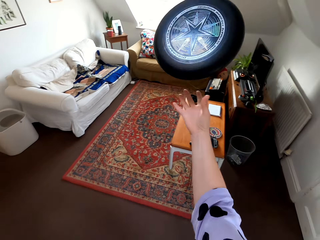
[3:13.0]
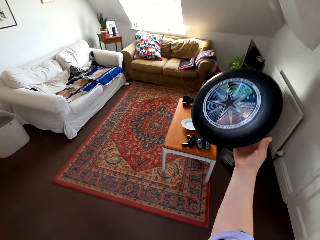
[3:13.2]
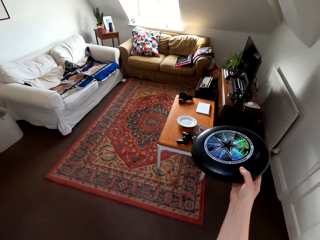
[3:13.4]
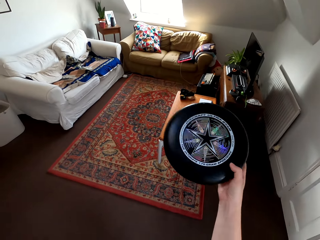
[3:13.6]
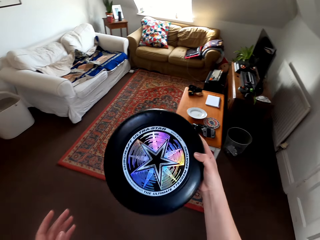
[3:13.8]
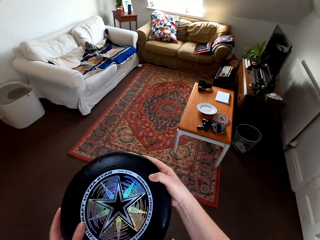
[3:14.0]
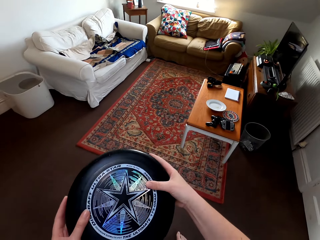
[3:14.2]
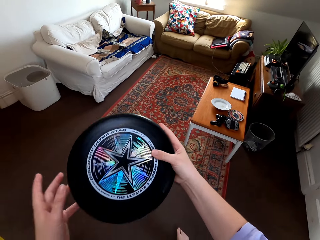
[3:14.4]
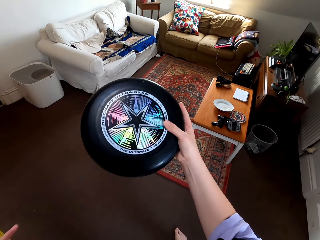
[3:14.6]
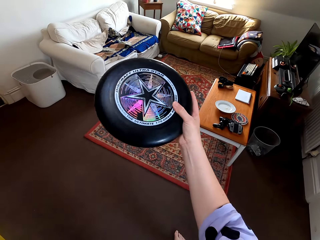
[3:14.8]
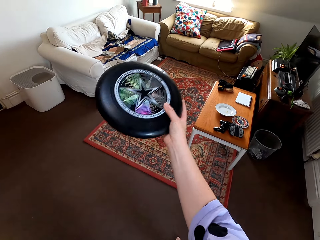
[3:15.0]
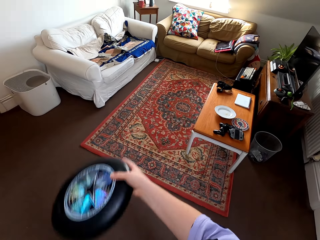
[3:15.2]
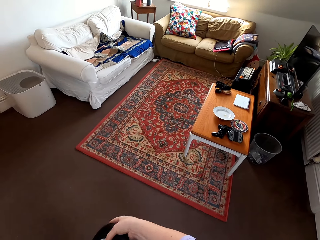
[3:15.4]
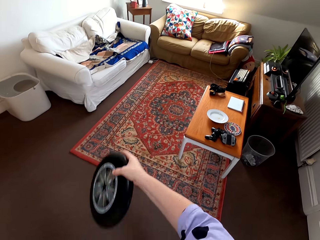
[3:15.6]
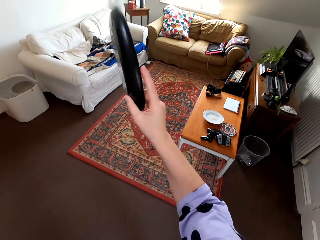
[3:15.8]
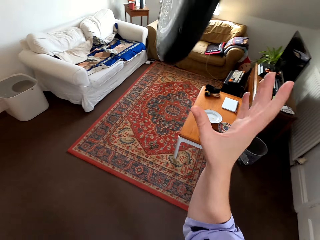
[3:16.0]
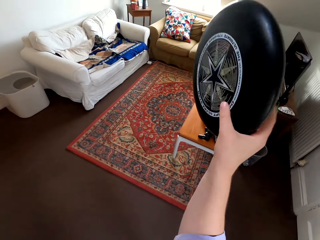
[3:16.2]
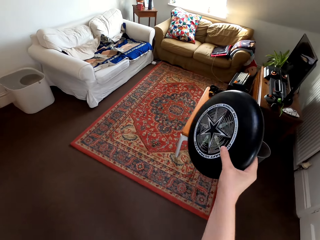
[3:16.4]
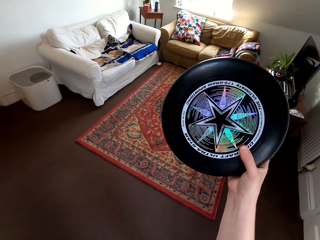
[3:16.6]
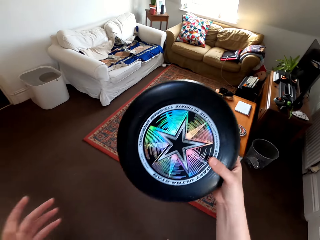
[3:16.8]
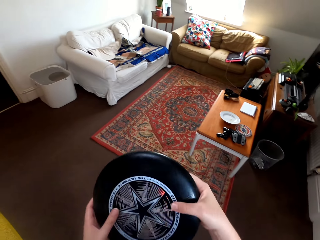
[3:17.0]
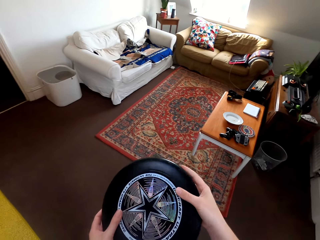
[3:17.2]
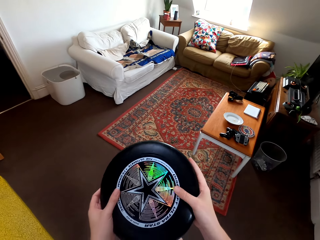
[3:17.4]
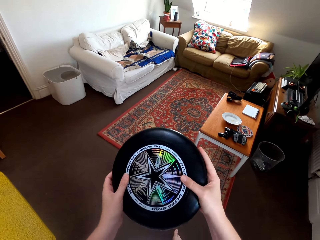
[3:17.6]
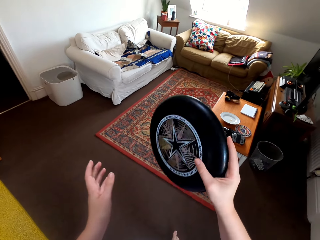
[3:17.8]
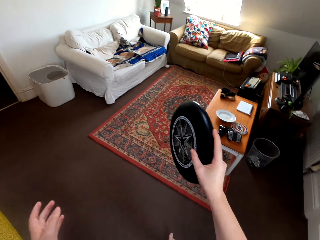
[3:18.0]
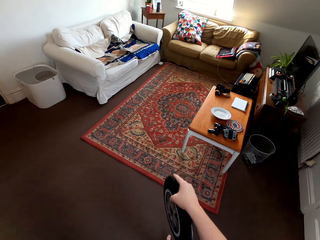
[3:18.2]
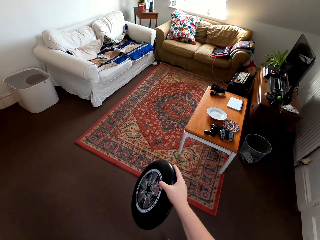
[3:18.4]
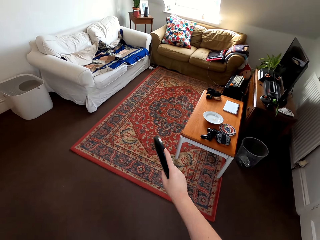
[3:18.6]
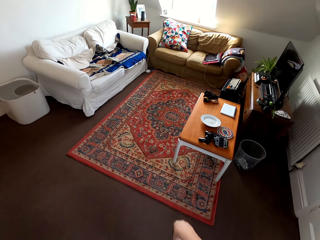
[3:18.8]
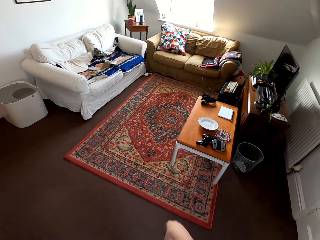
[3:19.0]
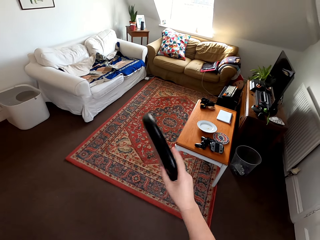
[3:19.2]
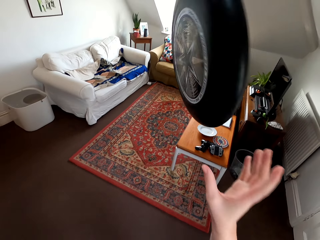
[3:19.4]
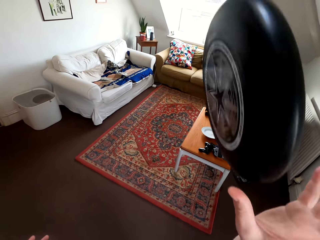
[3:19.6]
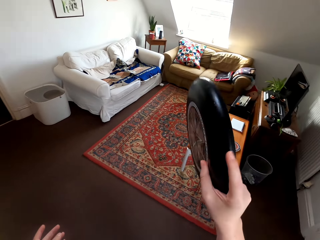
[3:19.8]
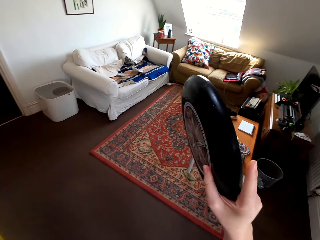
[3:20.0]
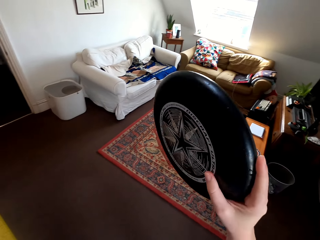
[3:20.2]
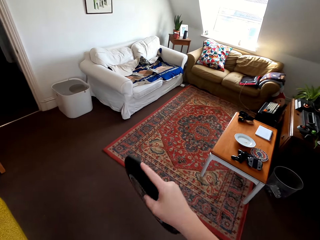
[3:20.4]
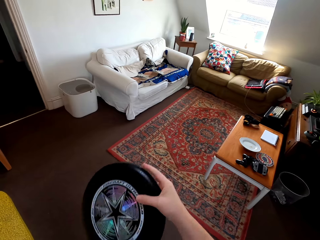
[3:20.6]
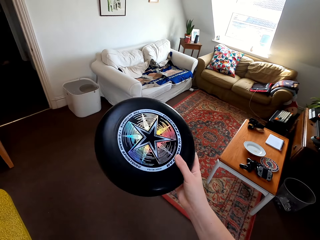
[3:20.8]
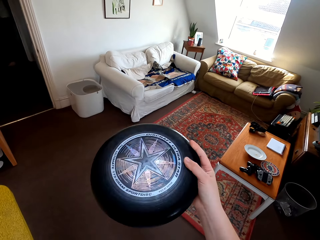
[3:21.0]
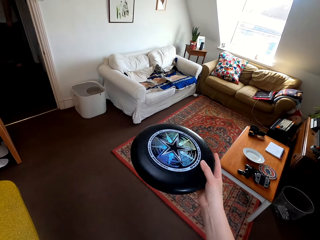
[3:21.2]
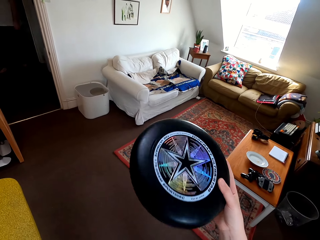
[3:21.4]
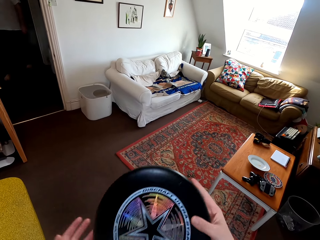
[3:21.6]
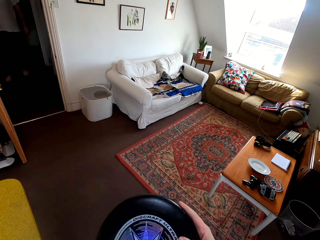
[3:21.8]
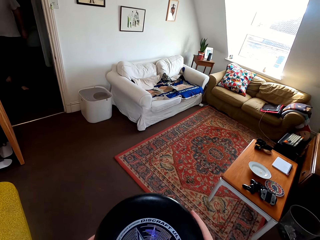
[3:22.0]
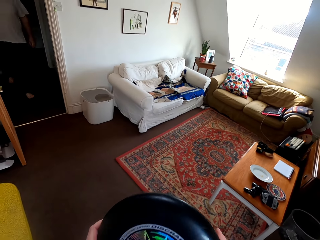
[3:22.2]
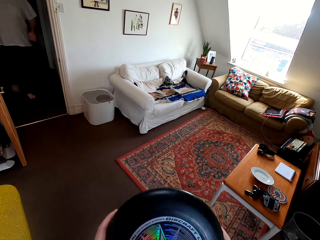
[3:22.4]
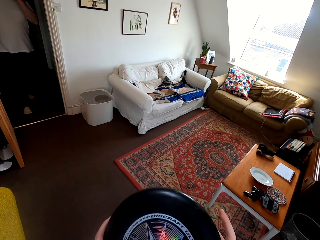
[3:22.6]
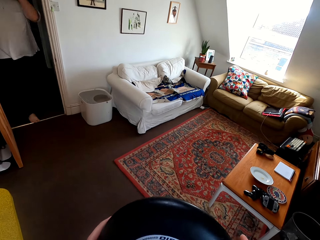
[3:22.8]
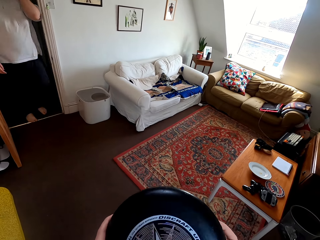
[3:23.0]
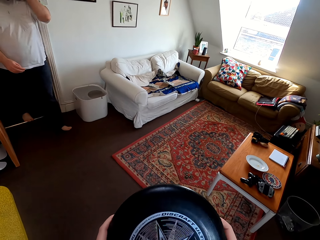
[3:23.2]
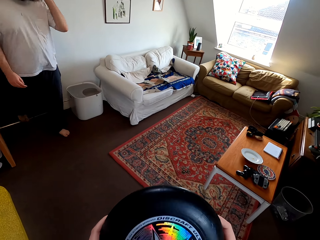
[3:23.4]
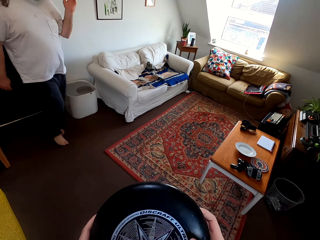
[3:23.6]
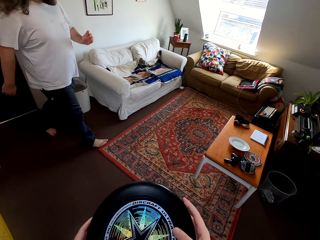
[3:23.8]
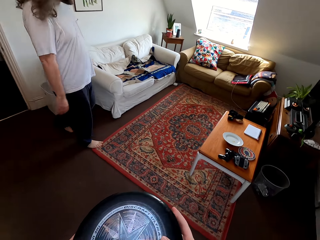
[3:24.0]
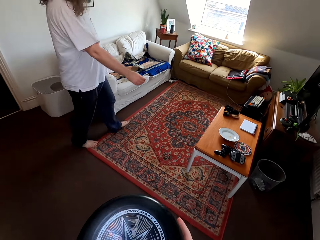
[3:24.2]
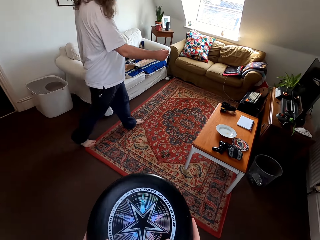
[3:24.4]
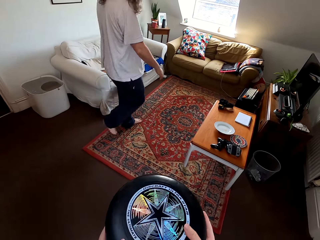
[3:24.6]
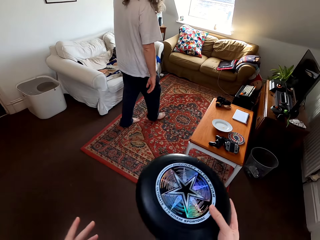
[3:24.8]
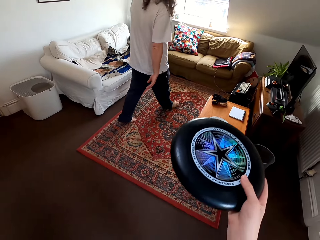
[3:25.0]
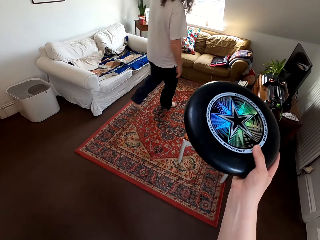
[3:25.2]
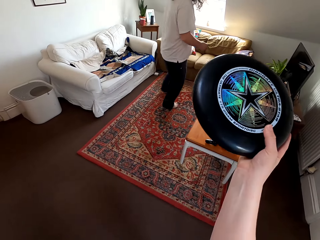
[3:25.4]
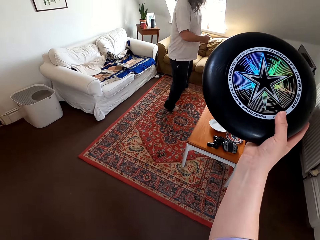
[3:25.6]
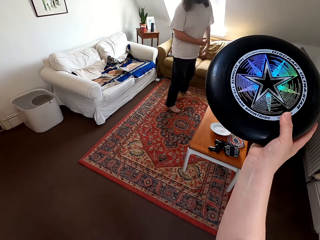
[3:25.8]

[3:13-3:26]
The camera wearer talks to a man. They play with the catch disc. They talk to the man. The man walks around. The man walks towards the chair.

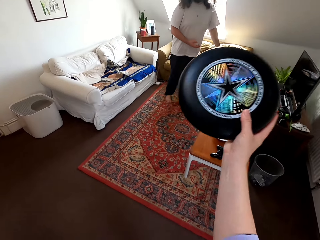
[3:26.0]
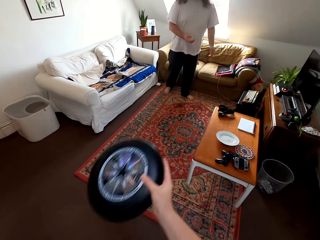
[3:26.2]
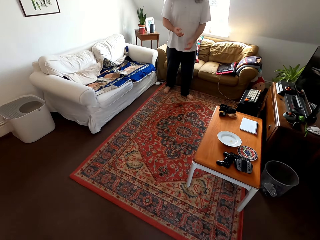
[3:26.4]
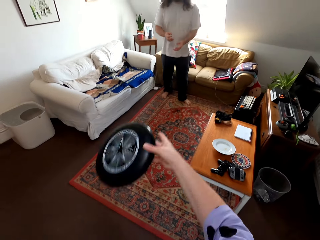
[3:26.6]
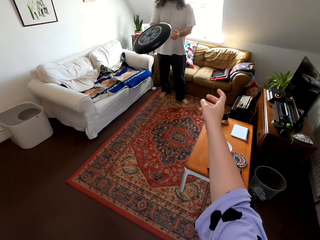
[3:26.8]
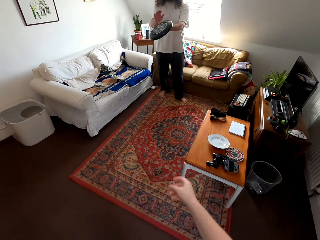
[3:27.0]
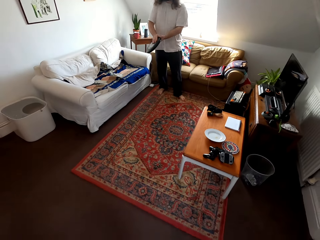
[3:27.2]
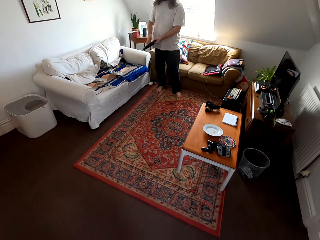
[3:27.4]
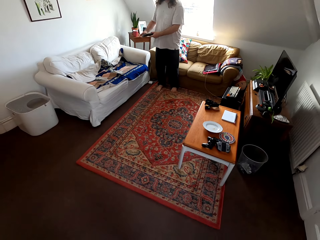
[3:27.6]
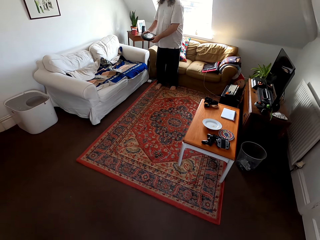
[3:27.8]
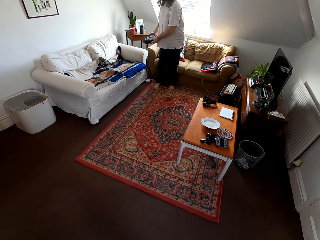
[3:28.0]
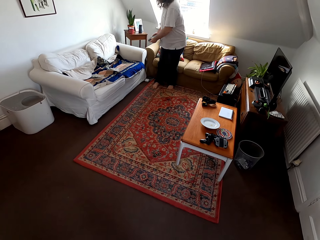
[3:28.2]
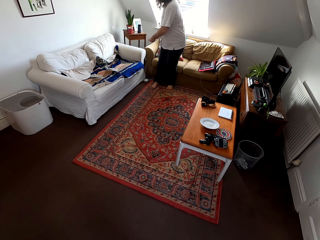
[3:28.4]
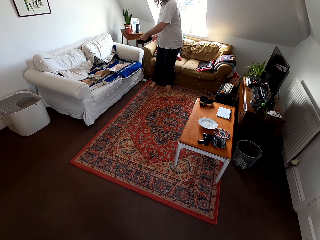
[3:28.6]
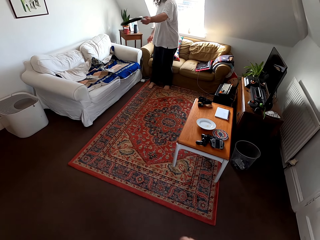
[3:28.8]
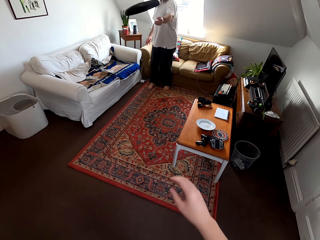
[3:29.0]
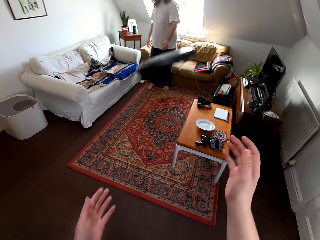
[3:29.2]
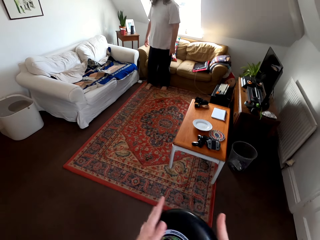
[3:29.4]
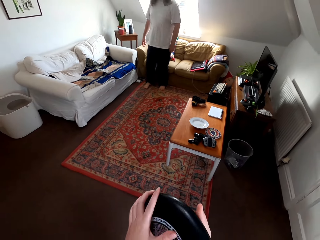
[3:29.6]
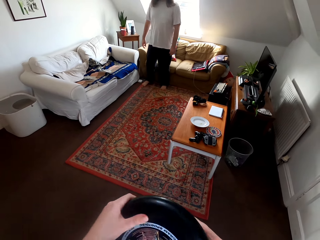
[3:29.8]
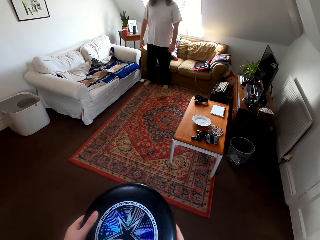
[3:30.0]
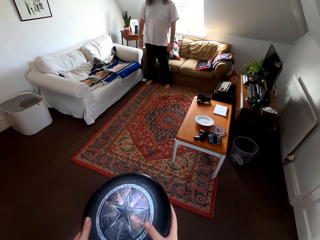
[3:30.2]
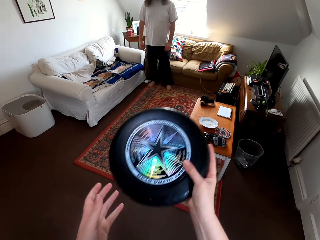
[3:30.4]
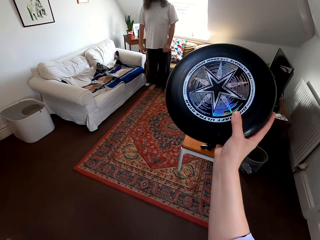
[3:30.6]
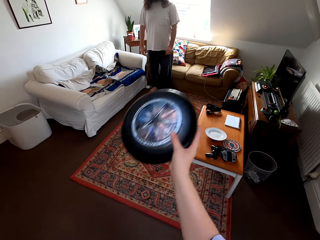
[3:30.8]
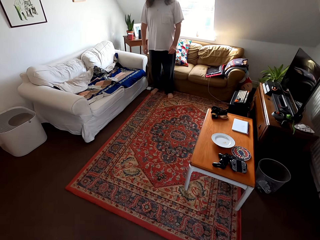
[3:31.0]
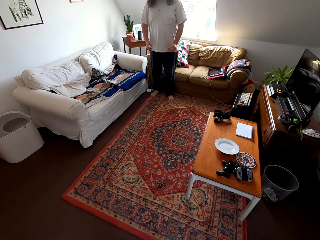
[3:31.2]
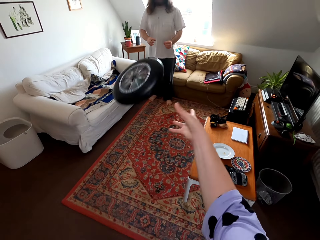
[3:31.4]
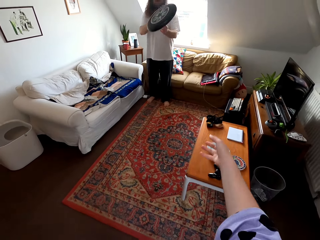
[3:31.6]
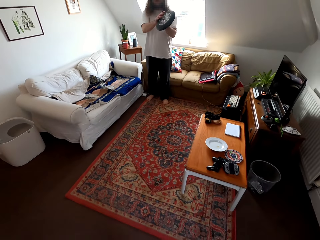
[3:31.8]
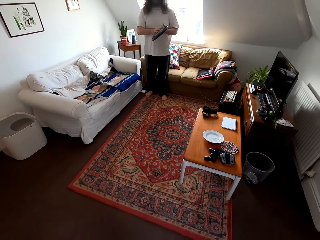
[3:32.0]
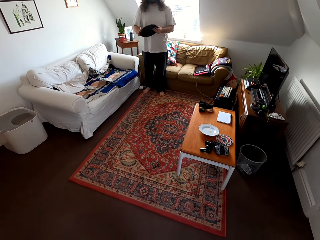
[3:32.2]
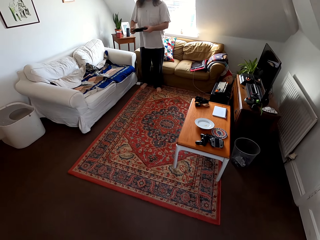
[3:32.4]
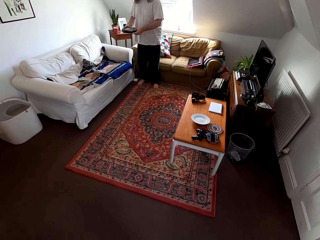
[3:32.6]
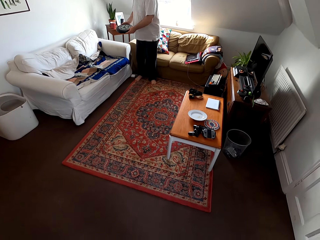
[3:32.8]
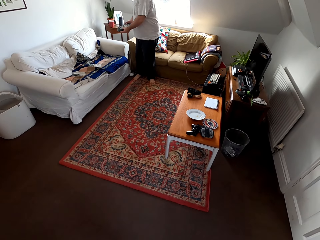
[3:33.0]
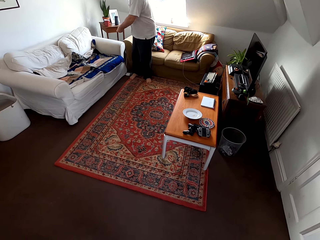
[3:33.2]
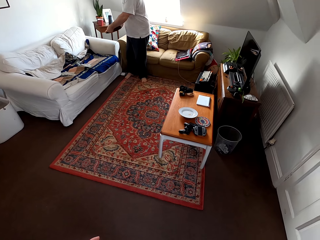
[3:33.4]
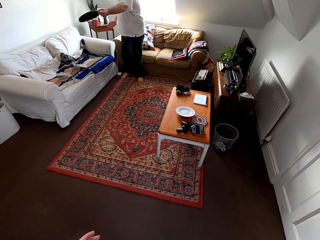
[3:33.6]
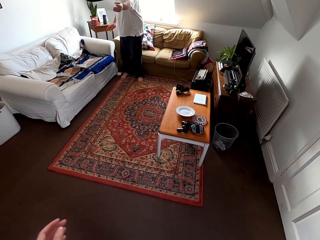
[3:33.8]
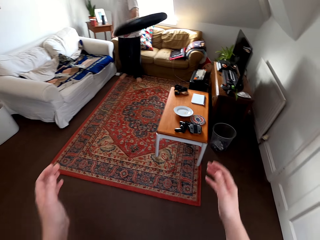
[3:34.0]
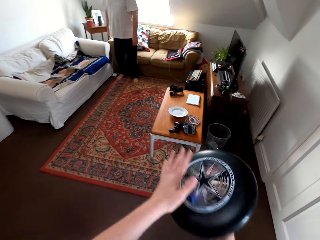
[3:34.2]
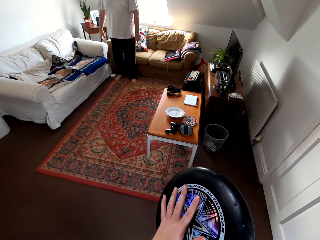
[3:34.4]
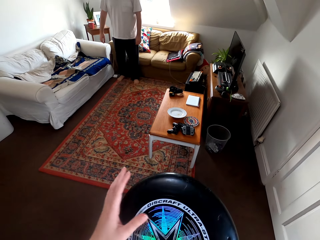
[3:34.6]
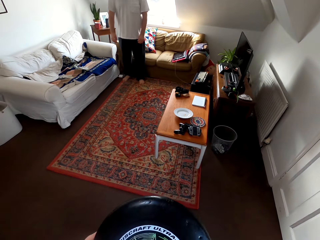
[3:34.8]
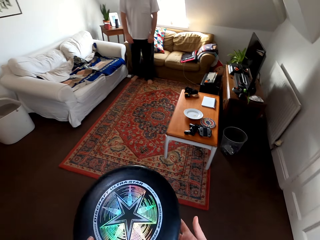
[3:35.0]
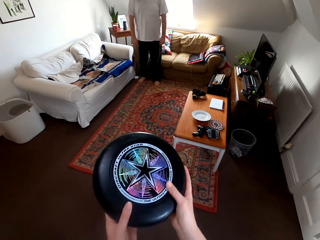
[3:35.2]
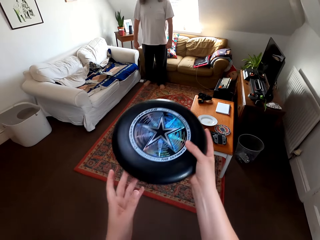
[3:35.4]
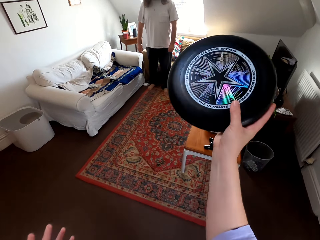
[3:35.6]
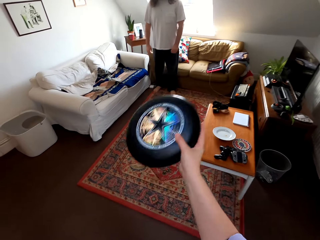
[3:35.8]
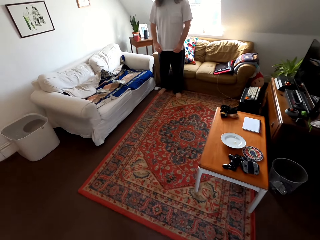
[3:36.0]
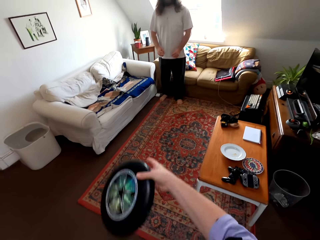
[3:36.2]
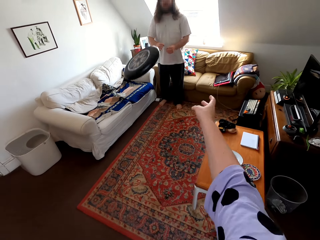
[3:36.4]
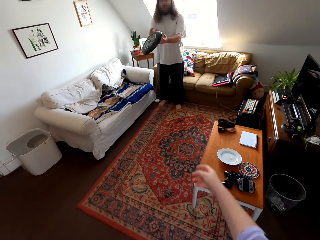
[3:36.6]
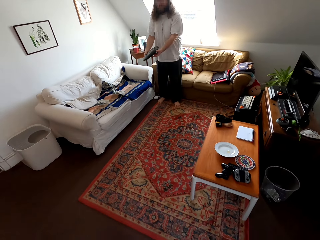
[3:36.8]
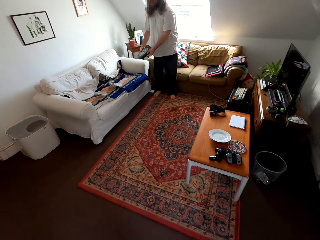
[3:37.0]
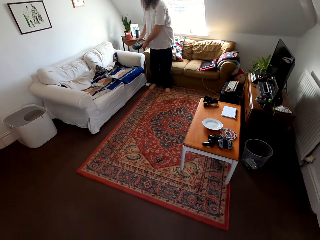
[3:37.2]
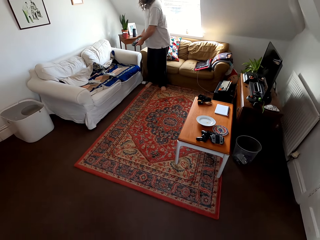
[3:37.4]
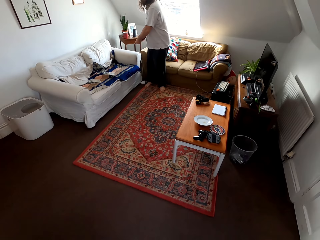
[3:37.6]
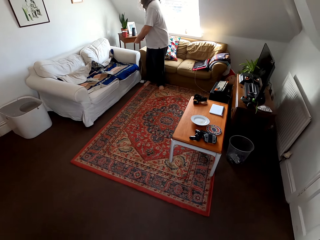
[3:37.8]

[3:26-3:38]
The camera wearer plays with a man using a frisbee. They talk to the man. The man plays catch with the camera wearer. The man talks to the camera wearer. The camera wearer plays catch with the man.
